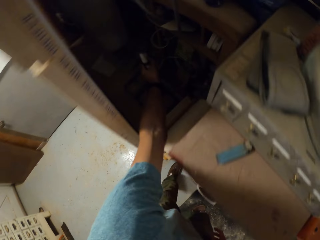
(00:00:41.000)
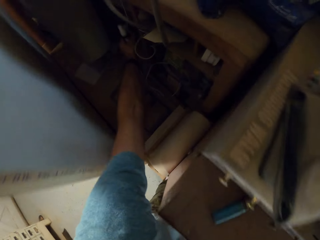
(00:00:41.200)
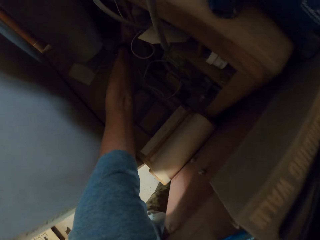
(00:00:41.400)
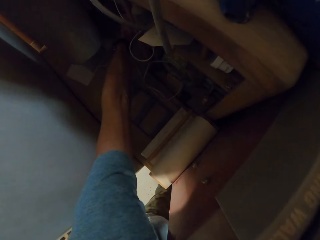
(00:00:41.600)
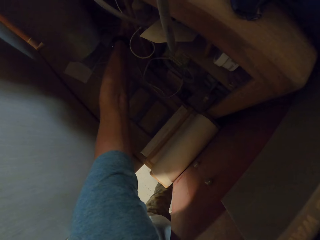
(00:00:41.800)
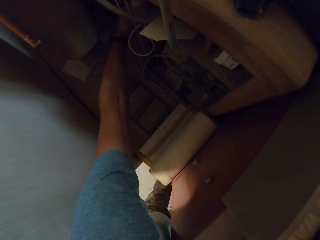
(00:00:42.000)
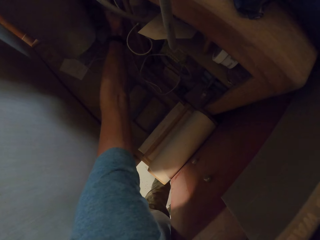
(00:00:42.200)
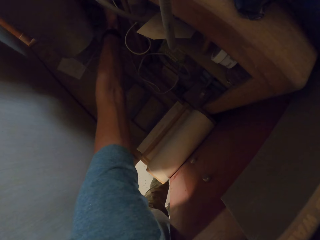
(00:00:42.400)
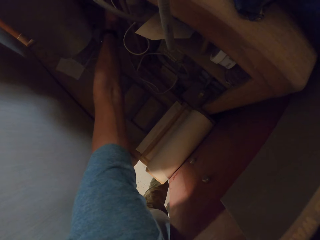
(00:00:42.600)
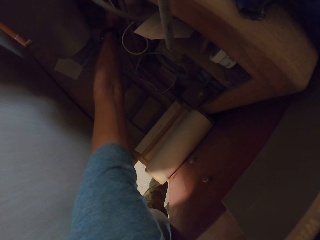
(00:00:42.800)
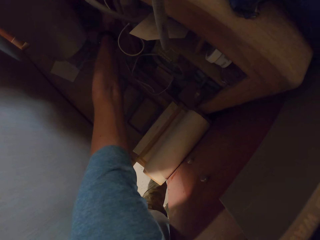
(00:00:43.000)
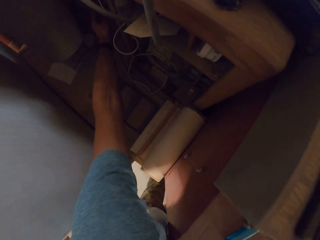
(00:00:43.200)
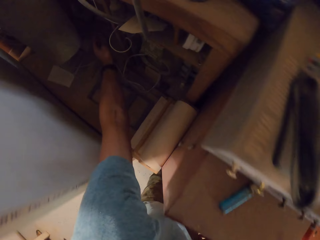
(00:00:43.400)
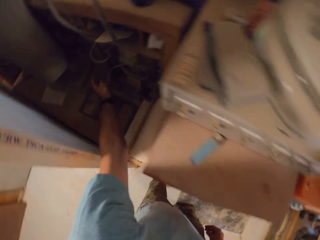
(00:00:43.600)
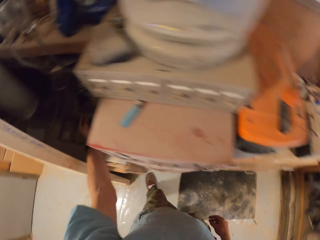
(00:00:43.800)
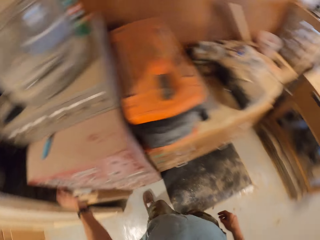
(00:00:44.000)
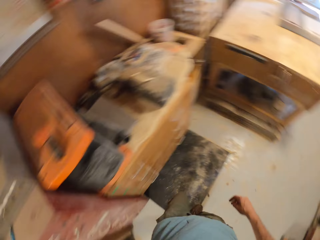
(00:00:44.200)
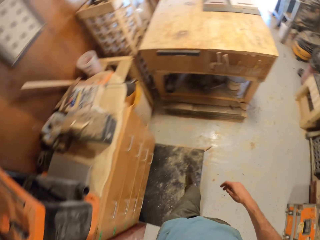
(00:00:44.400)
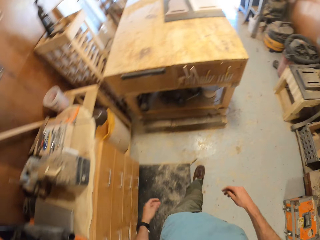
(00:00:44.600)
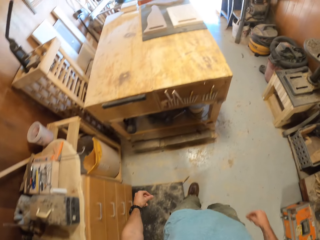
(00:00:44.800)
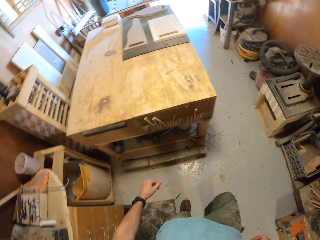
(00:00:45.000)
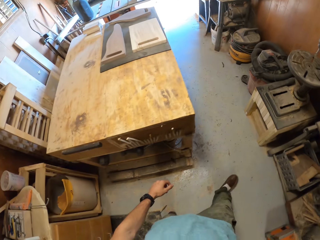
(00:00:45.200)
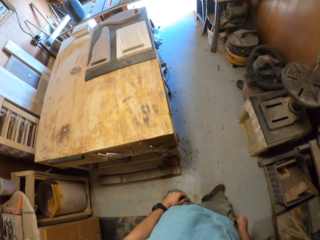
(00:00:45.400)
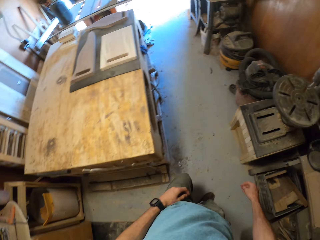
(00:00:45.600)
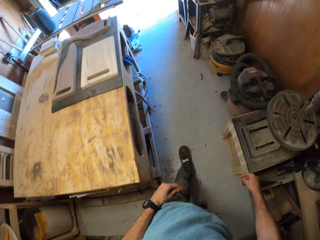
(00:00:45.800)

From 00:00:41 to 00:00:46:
The camera wearer places the two plastics into the workshop cupboard. He walks back towards the workshop bench.

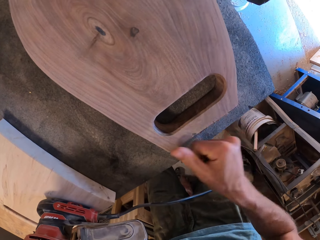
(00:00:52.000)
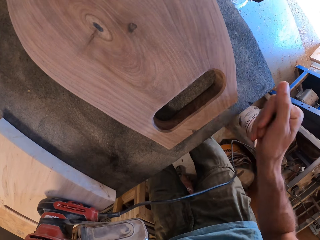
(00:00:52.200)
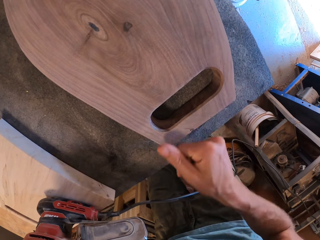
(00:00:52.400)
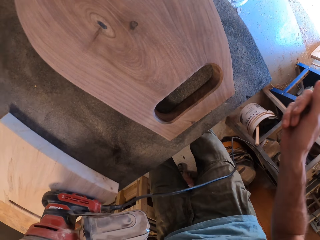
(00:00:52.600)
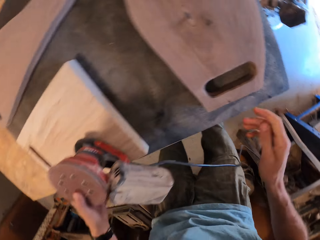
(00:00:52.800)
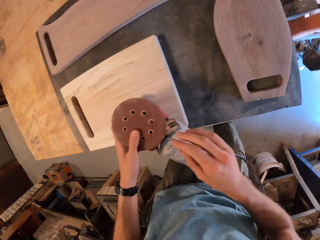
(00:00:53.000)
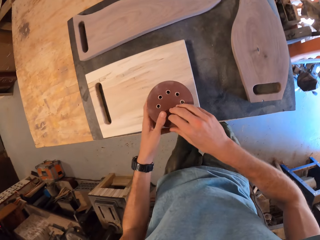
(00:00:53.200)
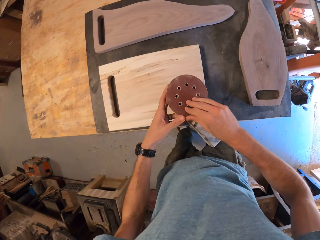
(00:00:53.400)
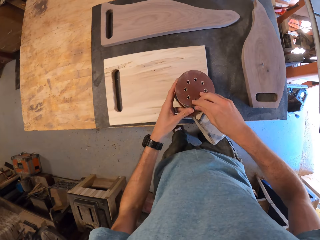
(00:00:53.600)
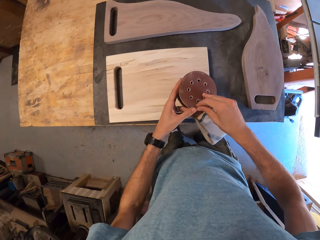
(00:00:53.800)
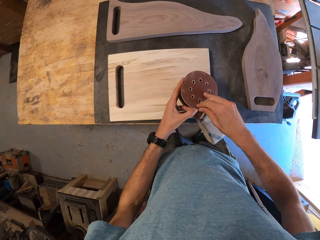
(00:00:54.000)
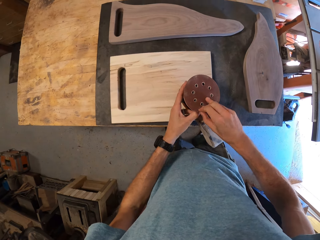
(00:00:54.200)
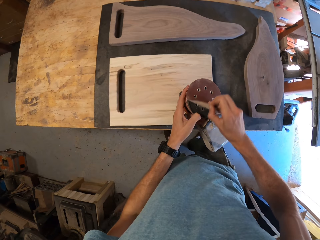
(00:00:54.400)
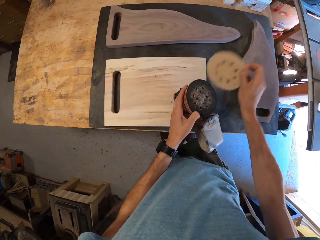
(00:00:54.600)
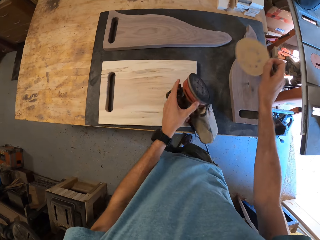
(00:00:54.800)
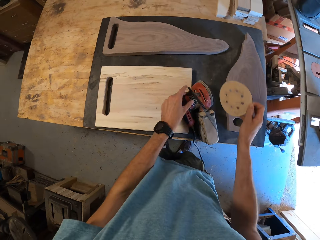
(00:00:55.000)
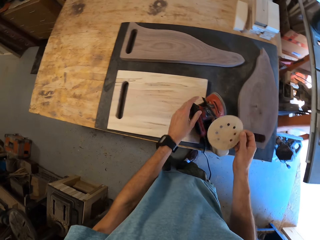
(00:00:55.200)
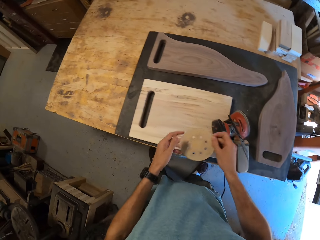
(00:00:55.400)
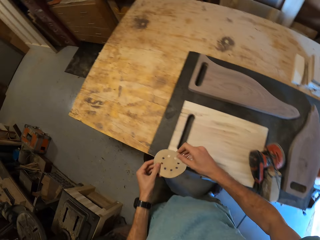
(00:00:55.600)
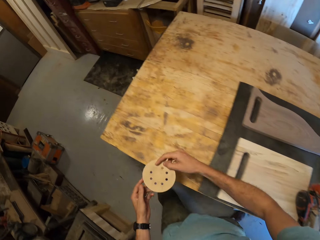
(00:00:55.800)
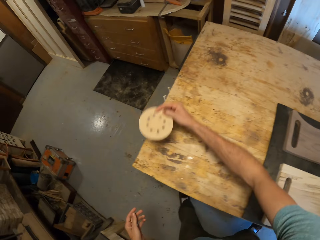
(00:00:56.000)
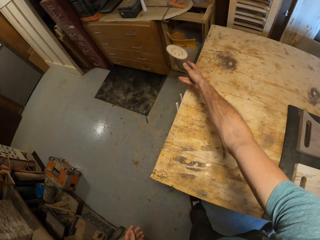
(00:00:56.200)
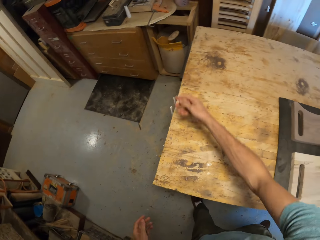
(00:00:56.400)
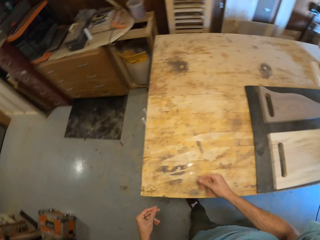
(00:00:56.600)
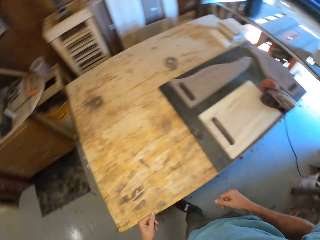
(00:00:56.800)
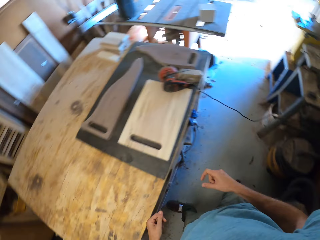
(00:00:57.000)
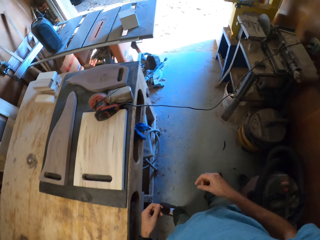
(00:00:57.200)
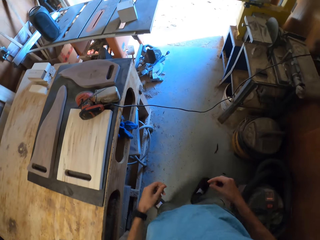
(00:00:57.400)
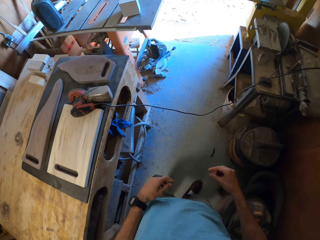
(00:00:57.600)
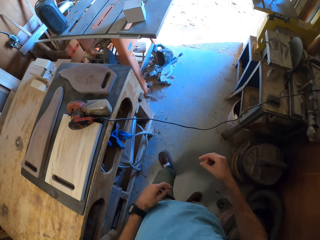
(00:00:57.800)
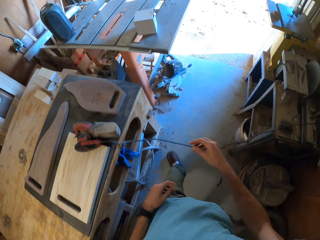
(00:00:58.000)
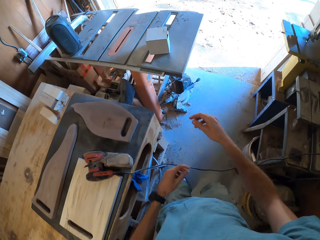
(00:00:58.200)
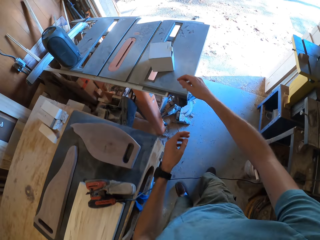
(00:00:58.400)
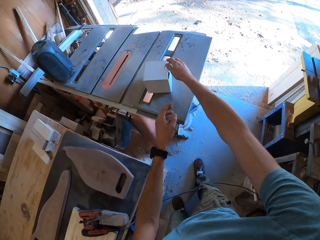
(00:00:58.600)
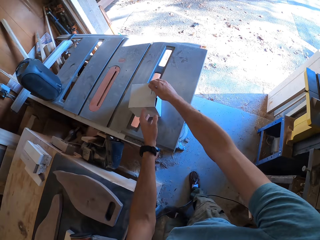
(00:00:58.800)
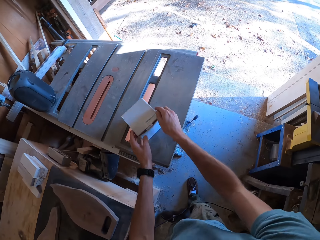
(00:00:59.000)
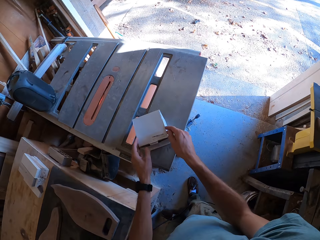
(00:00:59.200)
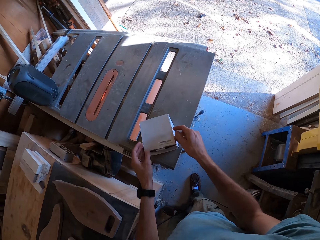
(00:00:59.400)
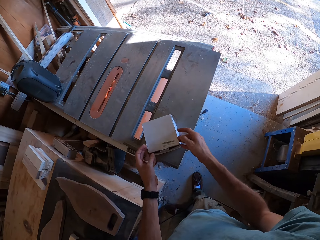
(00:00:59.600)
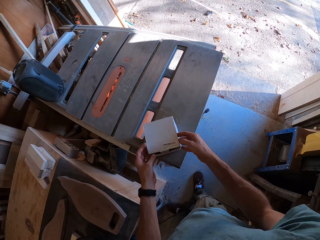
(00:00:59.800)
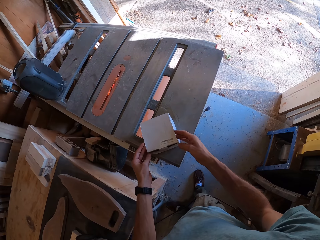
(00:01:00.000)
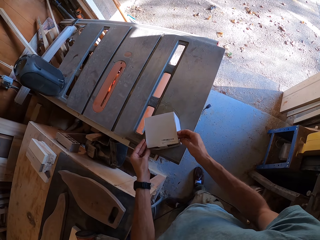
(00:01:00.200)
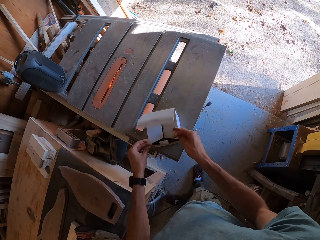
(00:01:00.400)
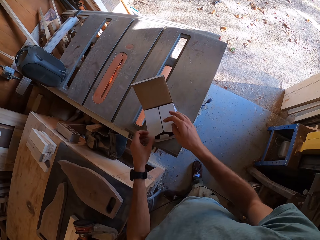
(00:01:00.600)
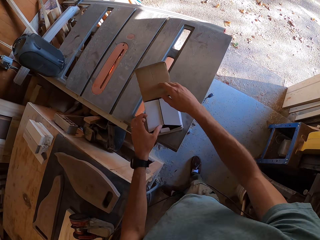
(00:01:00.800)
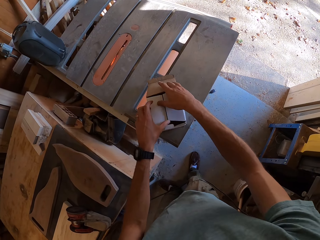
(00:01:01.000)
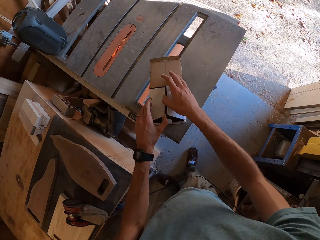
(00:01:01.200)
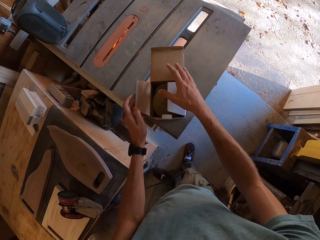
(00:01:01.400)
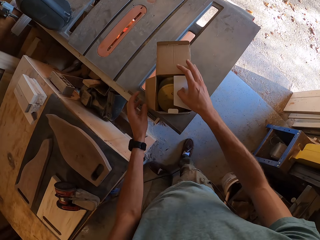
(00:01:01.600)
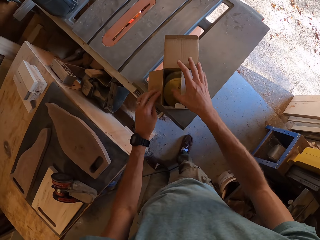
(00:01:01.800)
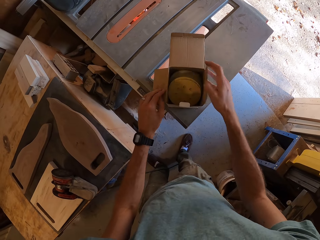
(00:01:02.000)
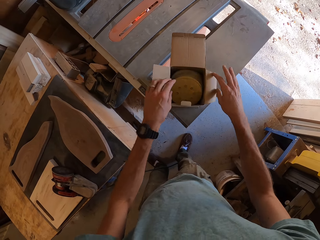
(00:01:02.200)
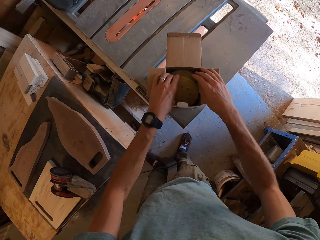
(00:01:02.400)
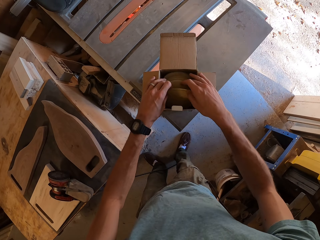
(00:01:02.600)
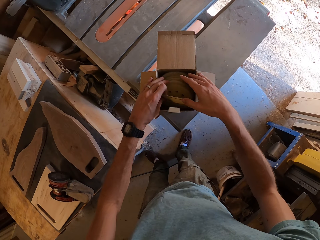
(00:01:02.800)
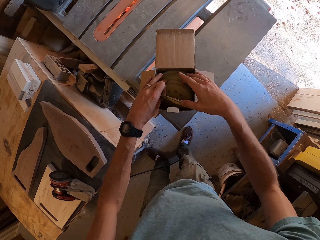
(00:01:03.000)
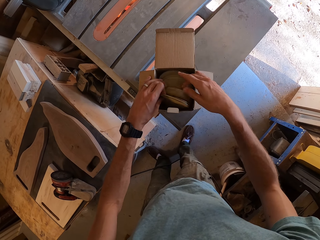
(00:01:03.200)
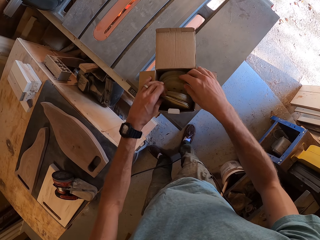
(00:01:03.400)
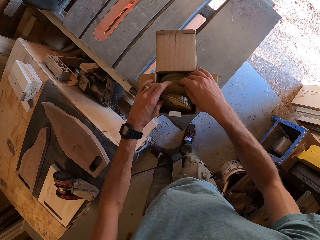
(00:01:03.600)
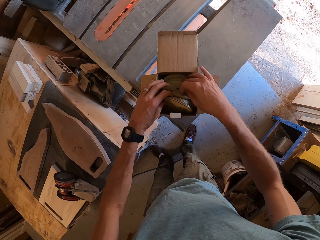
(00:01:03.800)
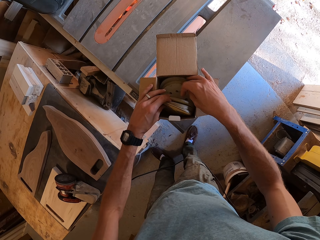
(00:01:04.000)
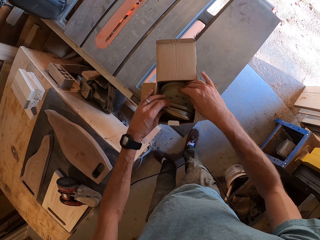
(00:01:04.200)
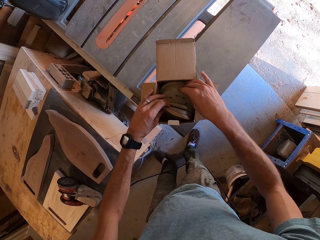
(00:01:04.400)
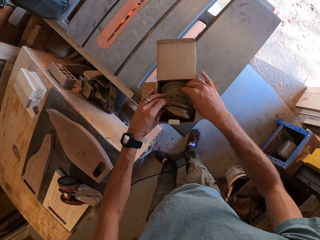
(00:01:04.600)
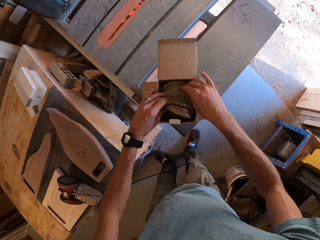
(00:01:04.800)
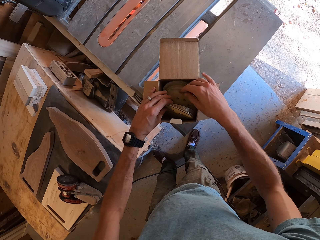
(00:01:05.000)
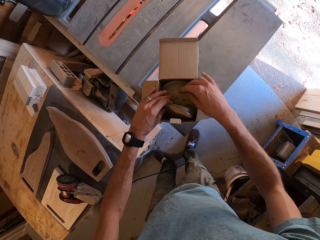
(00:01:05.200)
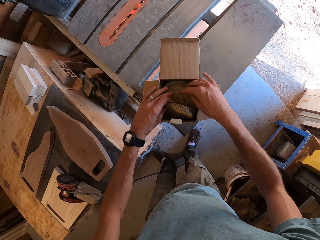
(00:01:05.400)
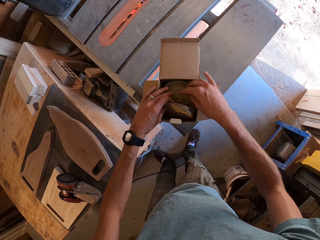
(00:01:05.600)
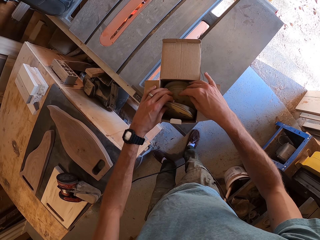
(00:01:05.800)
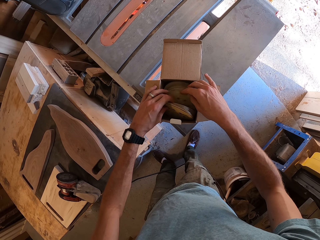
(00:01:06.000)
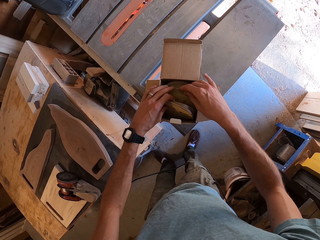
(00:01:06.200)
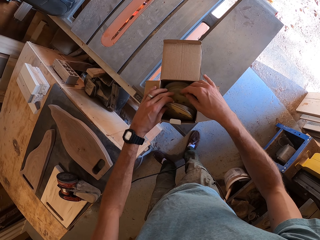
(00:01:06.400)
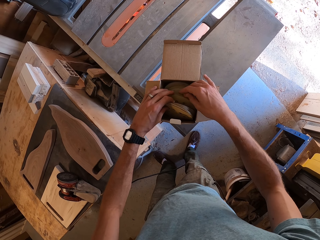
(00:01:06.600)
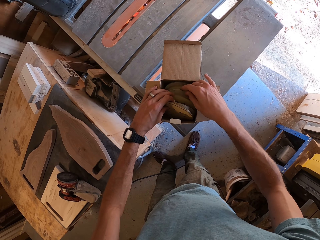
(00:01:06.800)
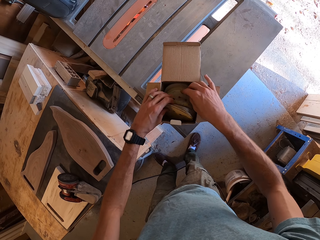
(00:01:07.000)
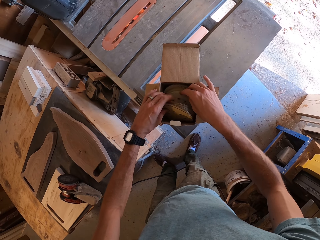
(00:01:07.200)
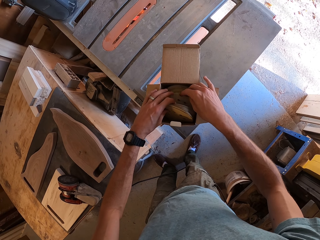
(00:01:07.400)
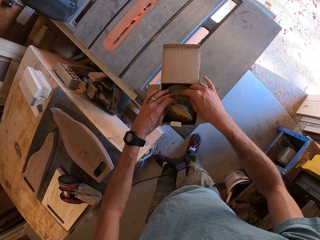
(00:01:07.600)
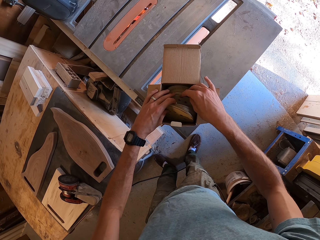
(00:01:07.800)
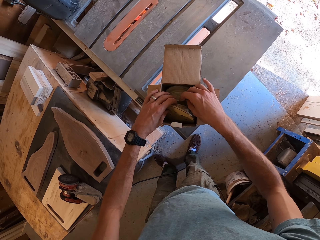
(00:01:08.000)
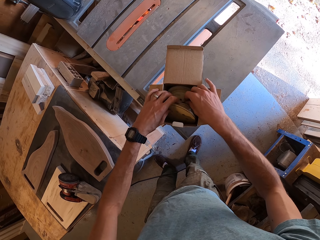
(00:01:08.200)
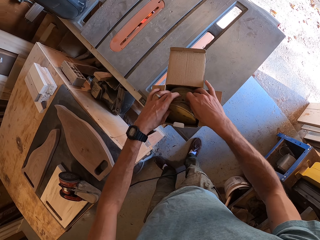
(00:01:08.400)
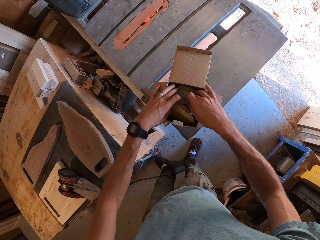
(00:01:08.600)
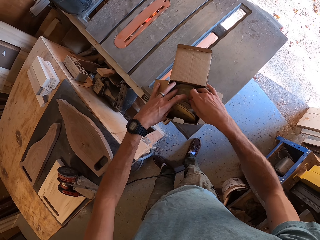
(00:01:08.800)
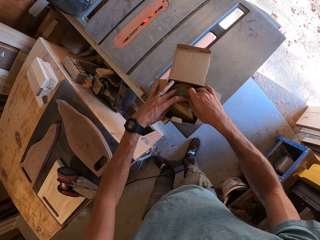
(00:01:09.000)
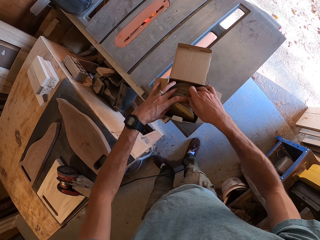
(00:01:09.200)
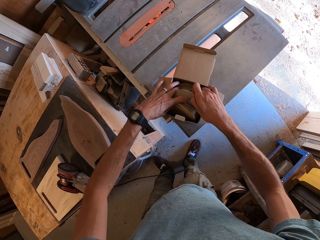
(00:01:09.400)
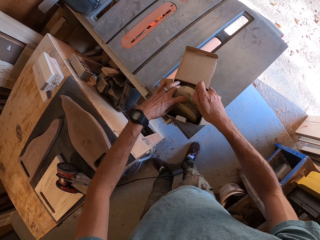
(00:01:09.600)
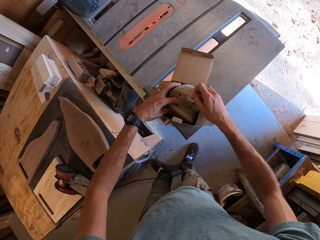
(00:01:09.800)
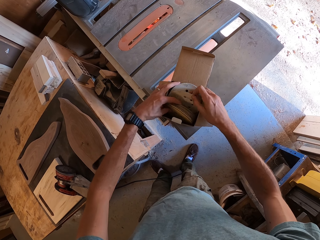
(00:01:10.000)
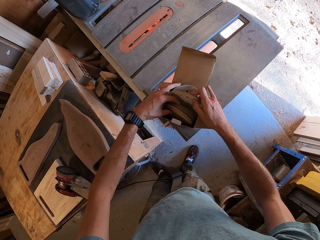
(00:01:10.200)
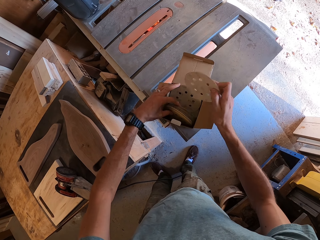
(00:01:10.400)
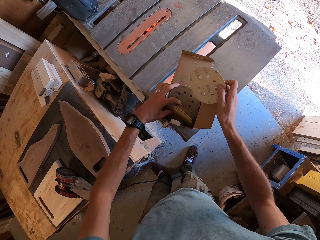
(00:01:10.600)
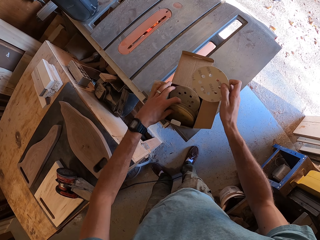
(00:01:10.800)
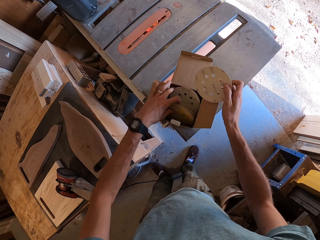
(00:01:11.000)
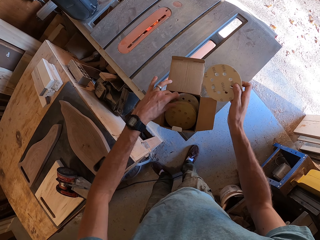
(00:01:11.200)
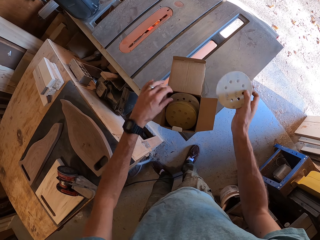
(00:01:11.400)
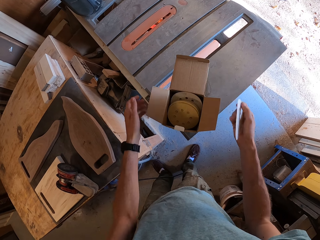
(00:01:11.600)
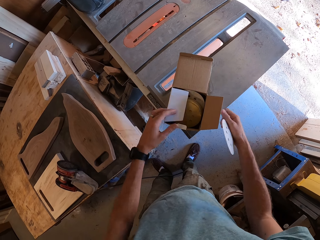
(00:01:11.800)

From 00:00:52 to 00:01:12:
The camera wearer opens a sandpaper from the orbital sander with his right hand. He throws the sandpaper into the bin. He walks in a room. He opens a carton box of sanding papers with his hands. He searches for sandpaper with his hands. He counts the sanding papers. He picks up another sandpaper in the box with his hand.
